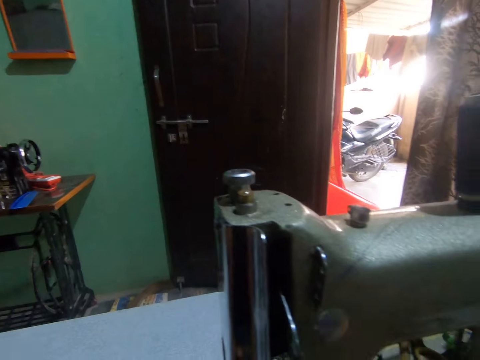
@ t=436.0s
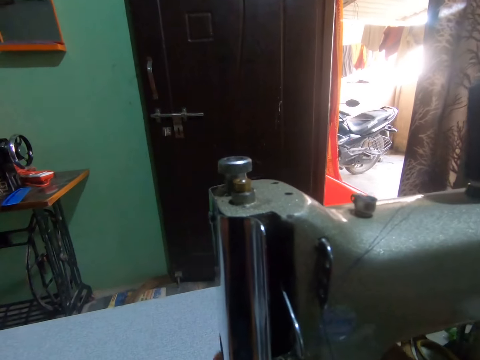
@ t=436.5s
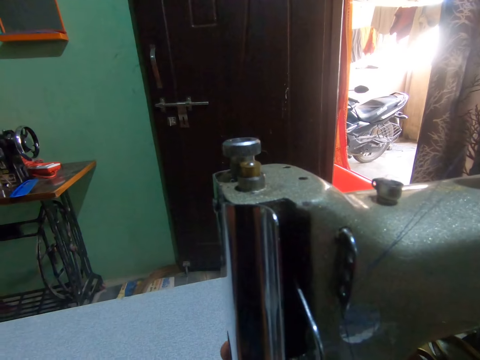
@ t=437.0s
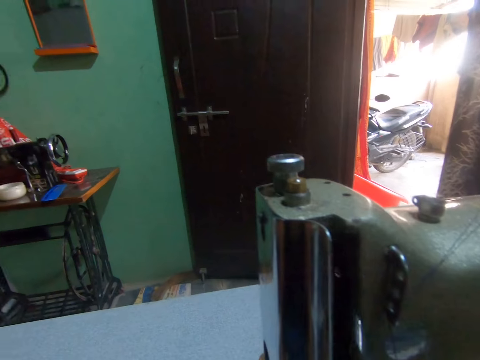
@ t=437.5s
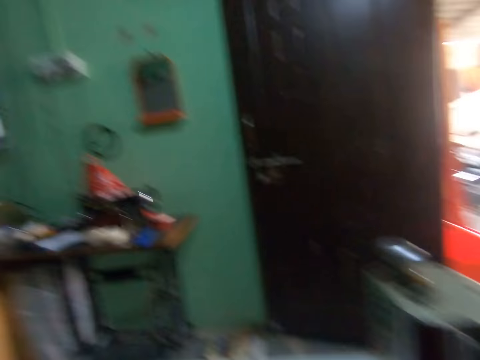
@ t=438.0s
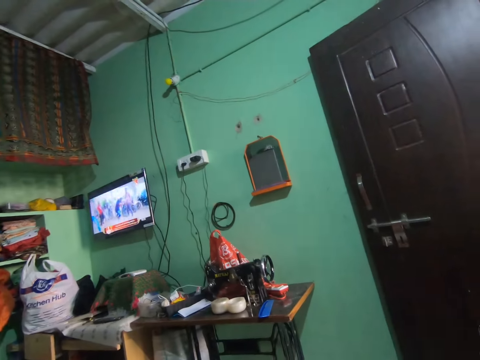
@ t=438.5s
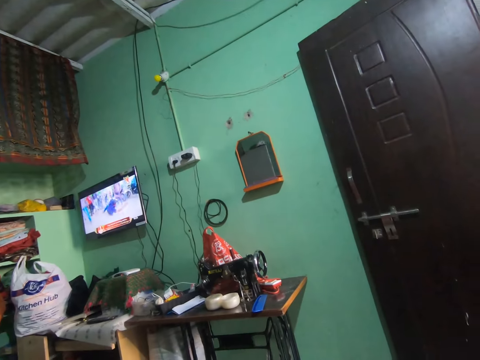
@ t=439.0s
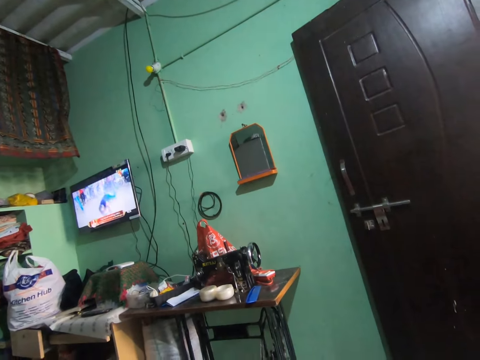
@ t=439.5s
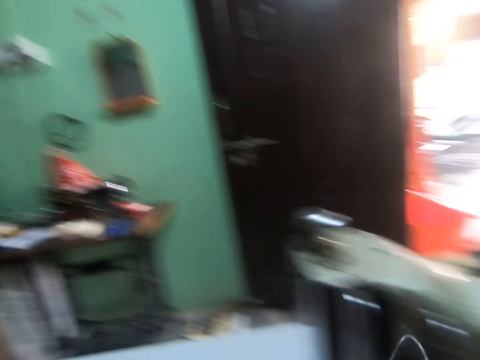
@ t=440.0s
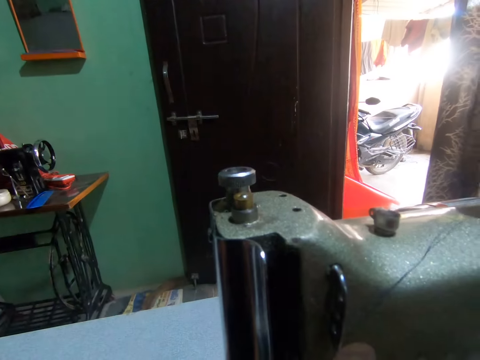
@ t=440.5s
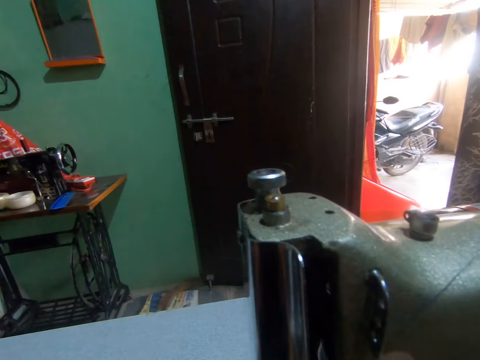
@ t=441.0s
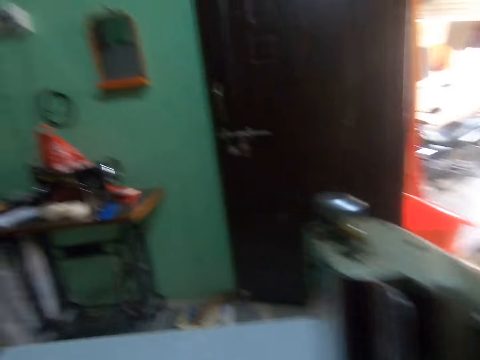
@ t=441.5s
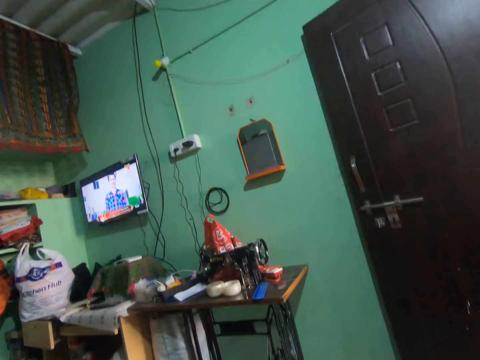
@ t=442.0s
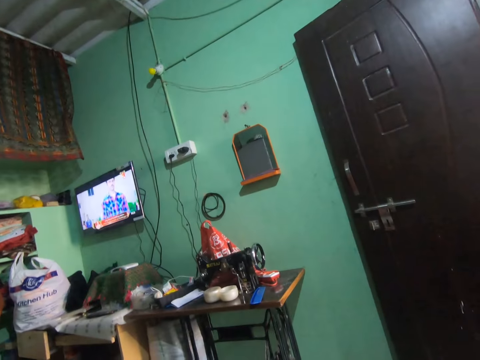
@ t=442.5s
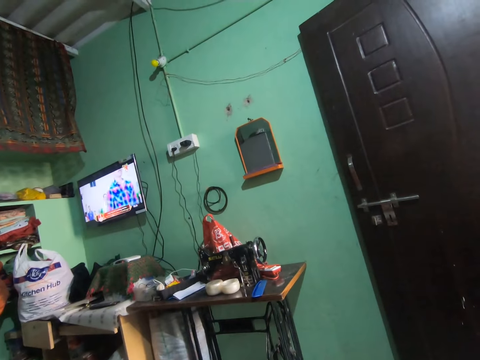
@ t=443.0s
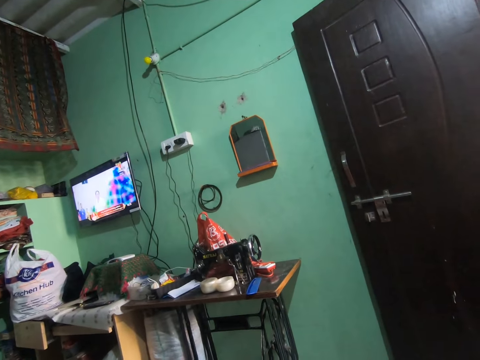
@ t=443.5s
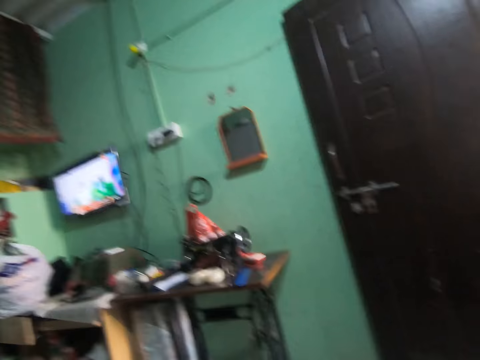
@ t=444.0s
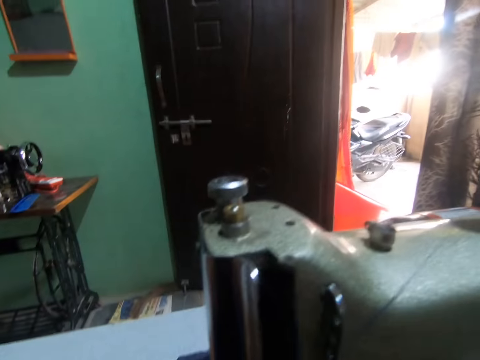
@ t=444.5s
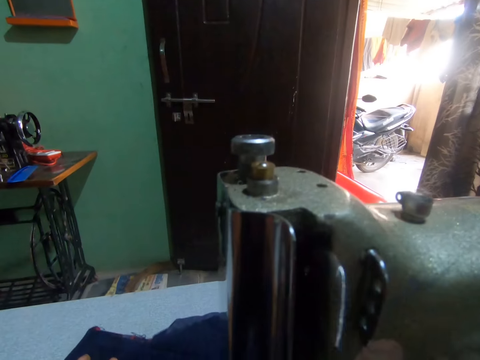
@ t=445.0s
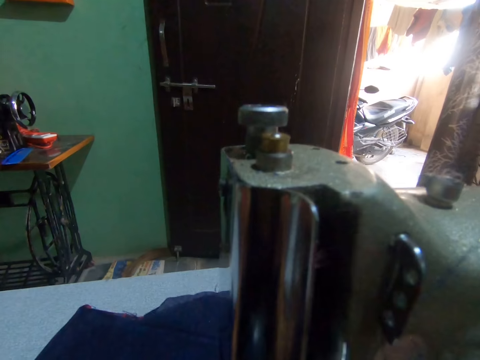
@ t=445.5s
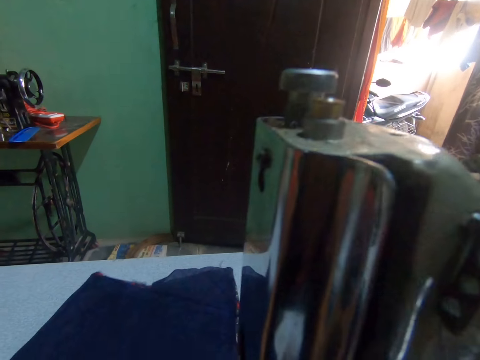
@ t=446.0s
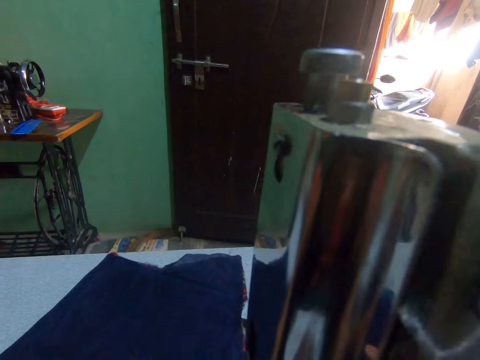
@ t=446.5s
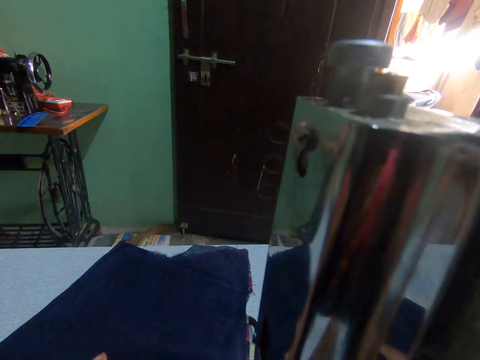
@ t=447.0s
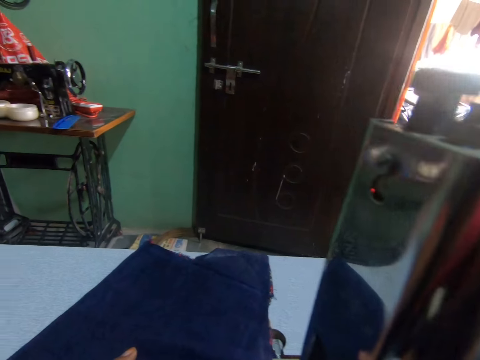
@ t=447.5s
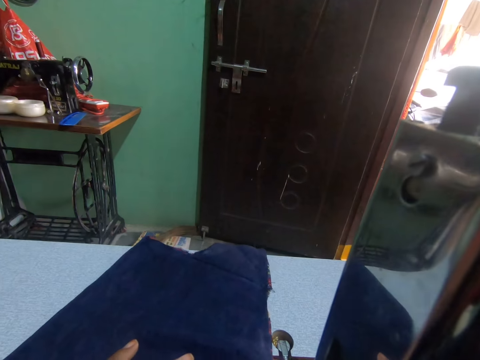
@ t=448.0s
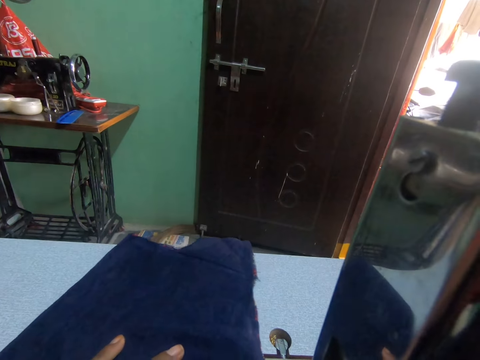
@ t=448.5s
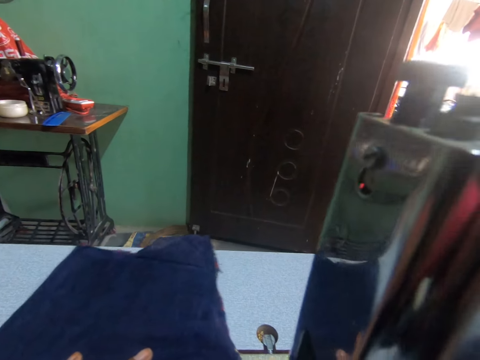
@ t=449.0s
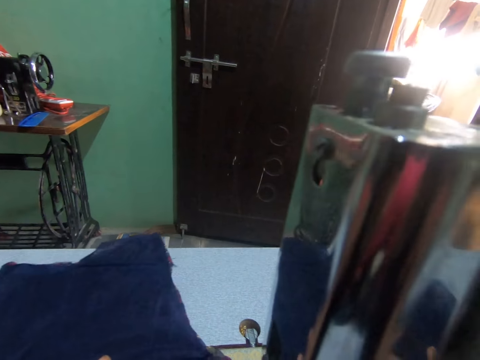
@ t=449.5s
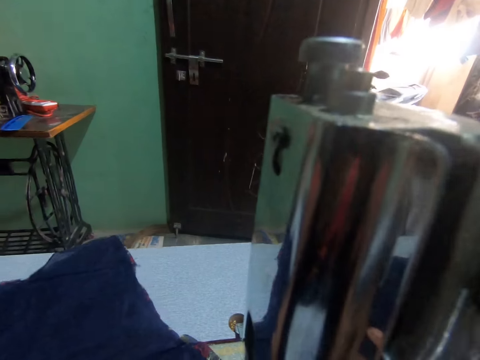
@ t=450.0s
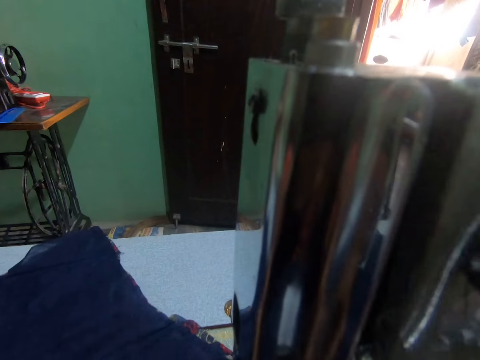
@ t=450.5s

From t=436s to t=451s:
The camera wearer touches the presser bar lifter. They place the dress on the sewing machine with both hands. They look at the television. They sew the fabric.

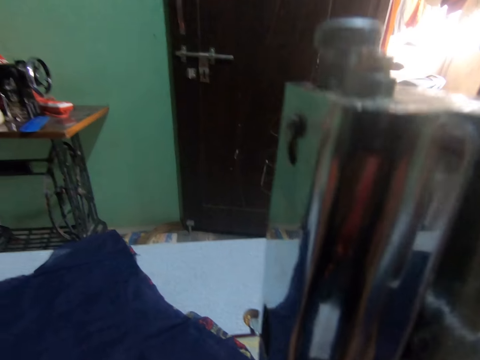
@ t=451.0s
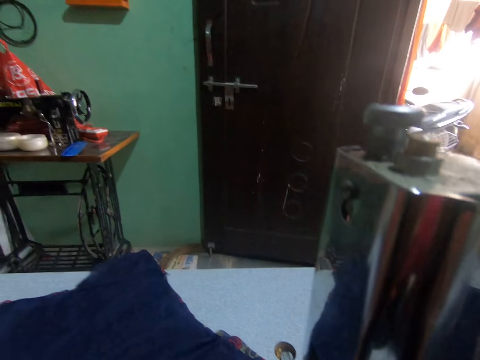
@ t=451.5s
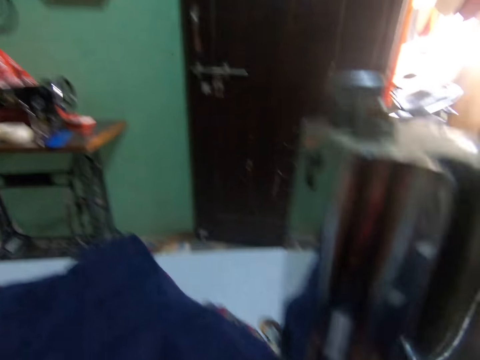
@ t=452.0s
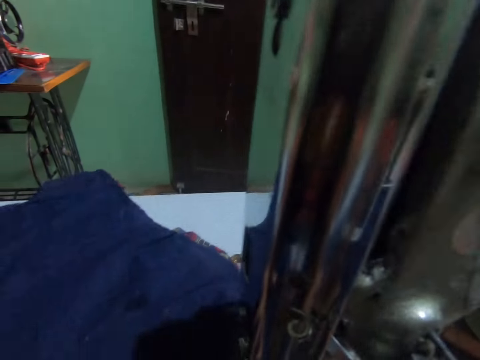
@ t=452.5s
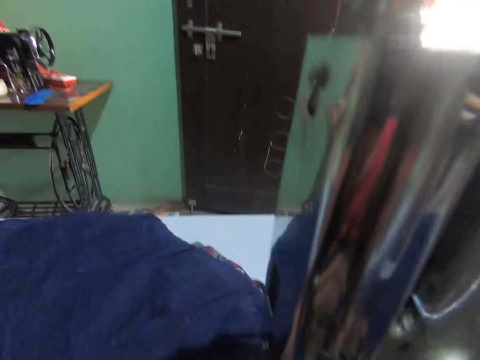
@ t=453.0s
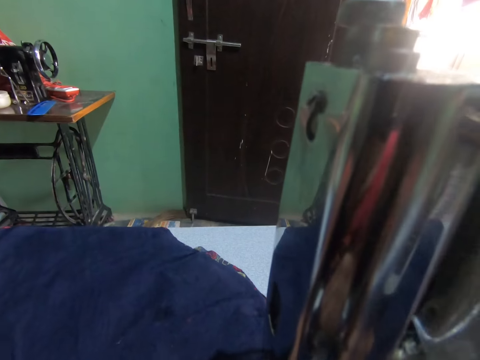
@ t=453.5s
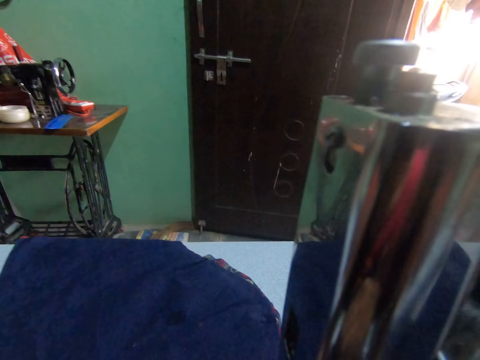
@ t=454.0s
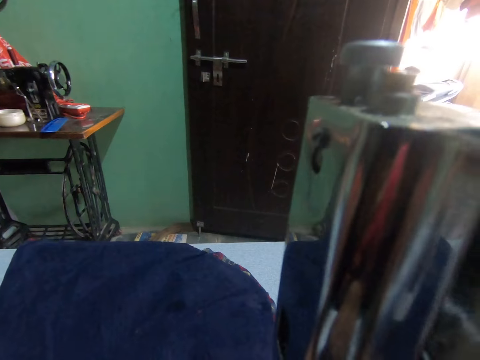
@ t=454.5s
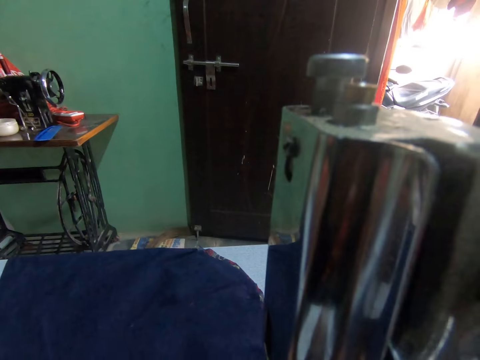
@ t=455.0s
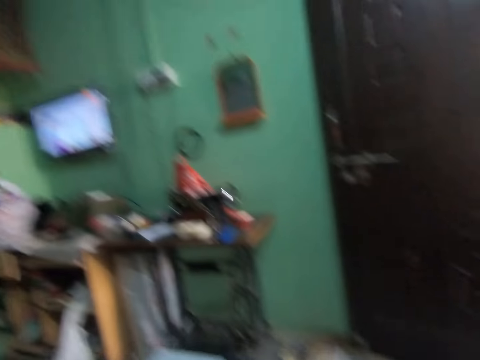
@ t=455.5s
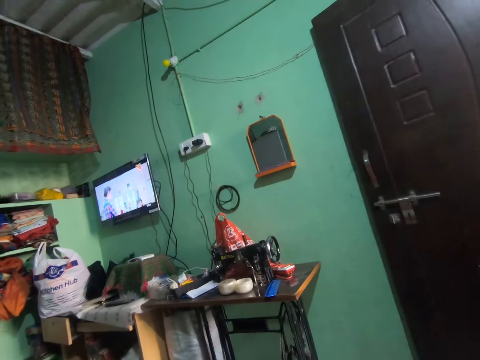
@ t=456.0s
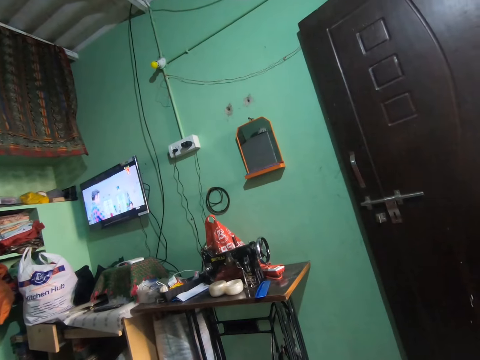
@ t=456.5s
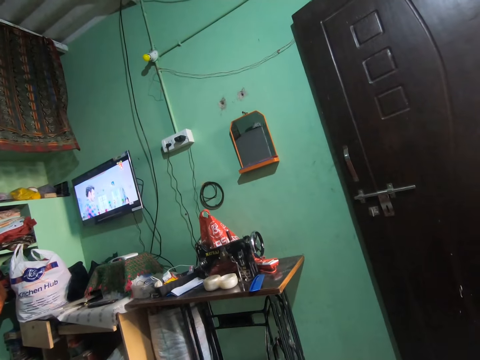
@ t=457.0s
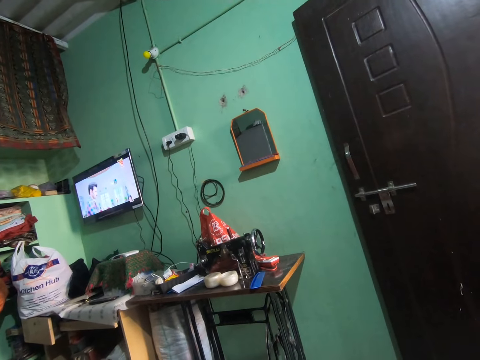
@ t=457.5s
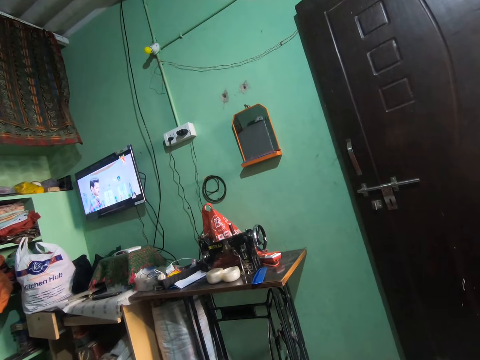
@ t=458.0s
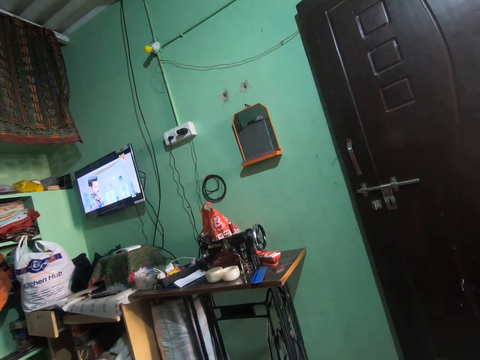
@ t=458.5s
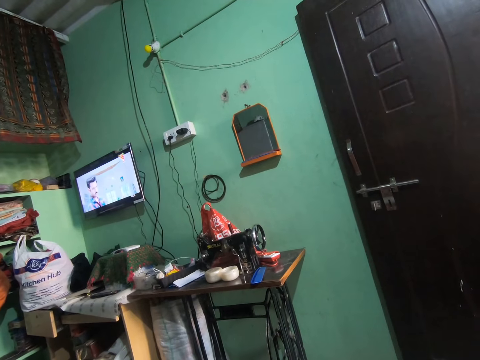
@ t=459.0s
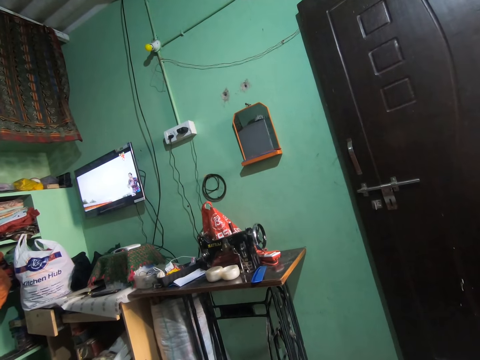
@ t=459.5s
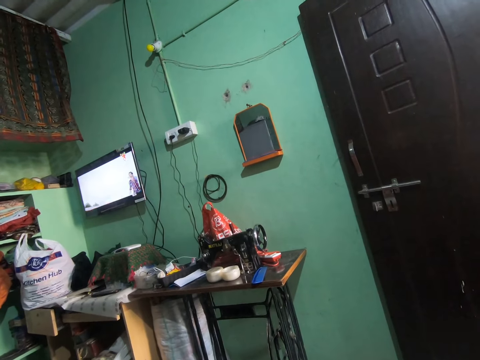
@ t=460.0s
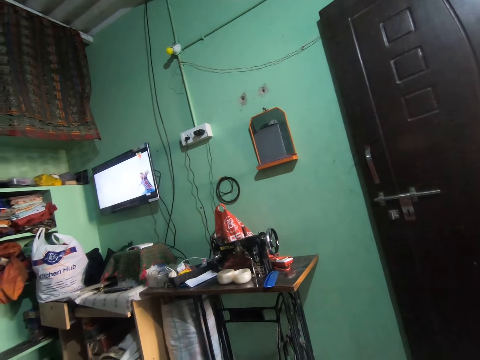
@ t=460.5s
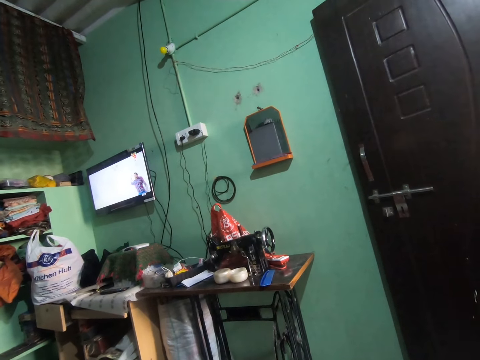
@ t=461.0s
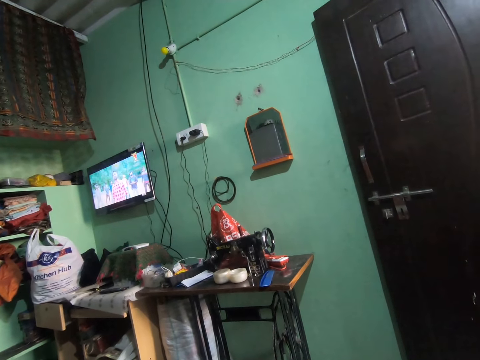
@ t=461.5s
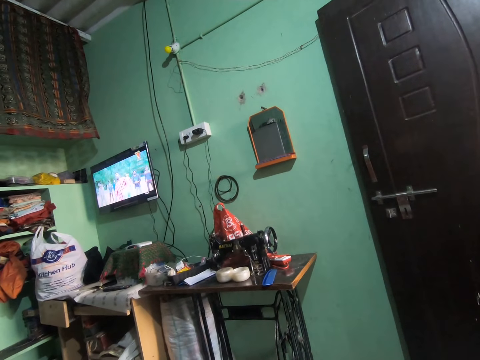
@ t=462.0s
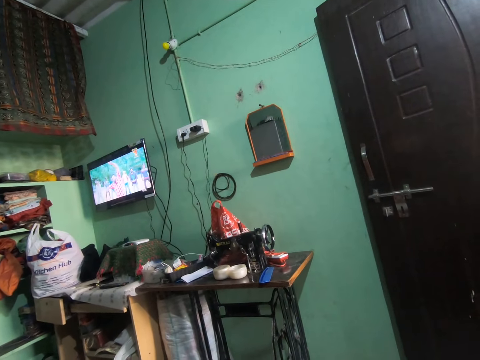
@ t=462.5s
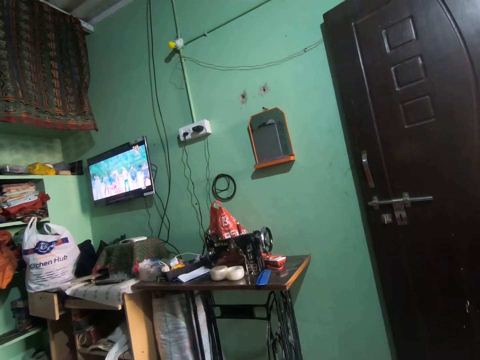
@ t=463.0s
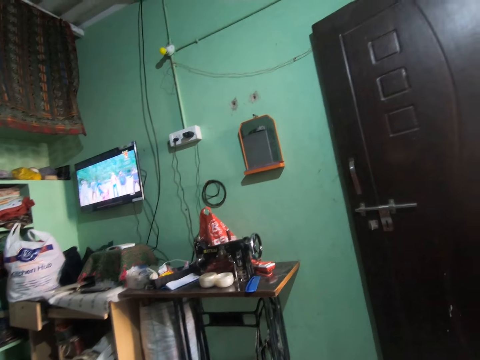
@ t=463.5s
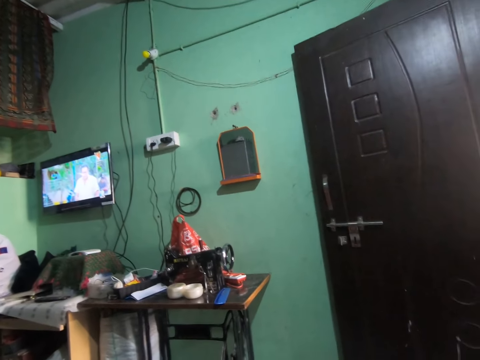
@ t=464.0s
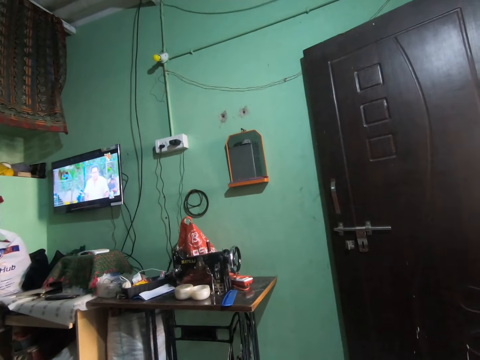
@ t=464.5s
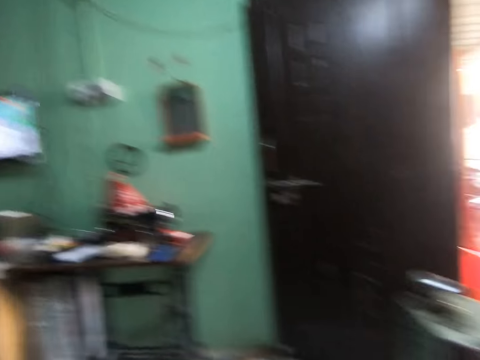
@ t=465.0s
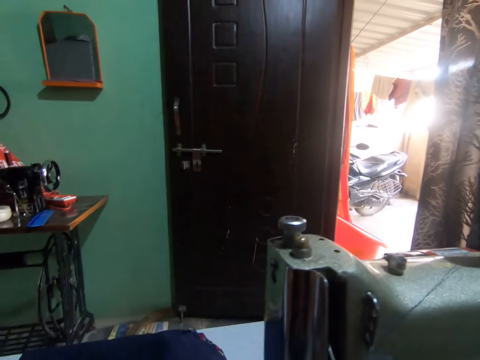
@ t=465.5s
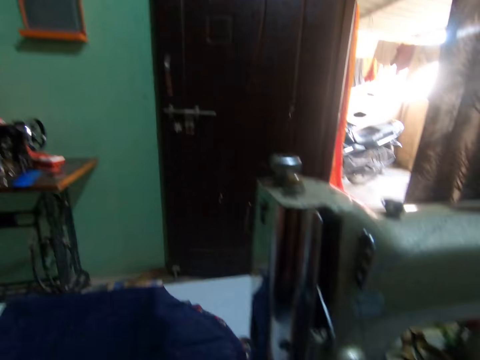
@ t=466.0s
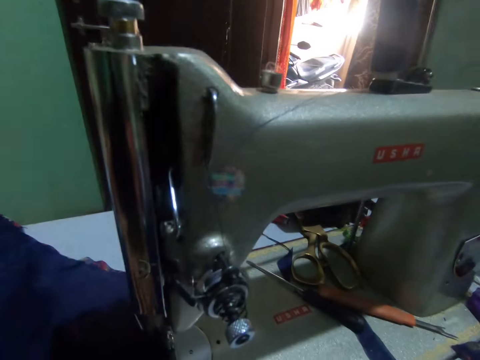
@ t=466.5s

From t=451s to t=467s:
The camera wearer watches the television.
